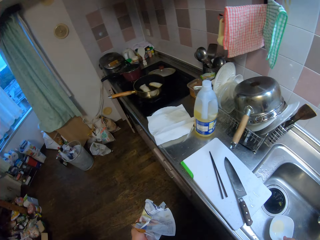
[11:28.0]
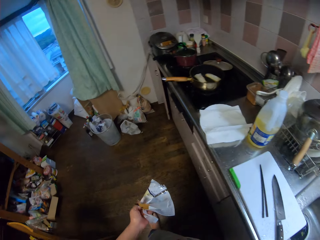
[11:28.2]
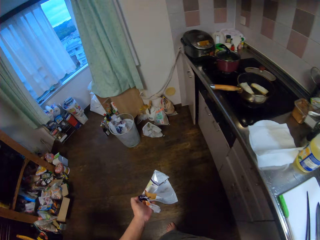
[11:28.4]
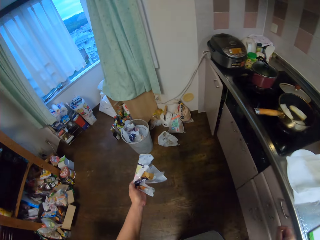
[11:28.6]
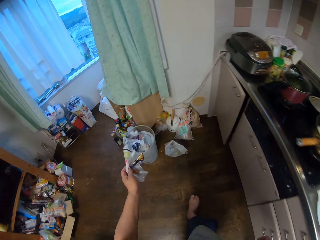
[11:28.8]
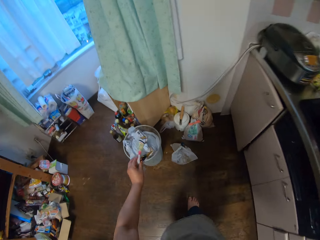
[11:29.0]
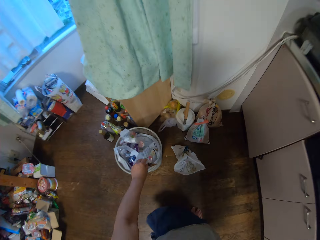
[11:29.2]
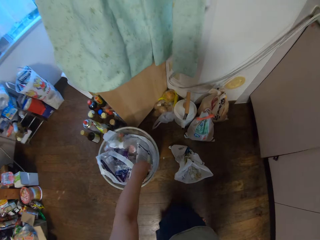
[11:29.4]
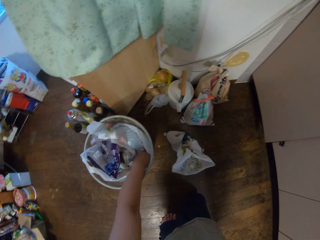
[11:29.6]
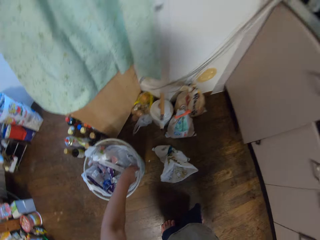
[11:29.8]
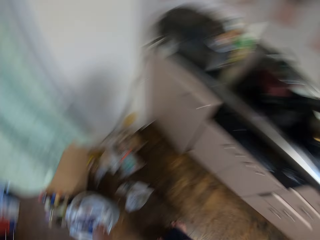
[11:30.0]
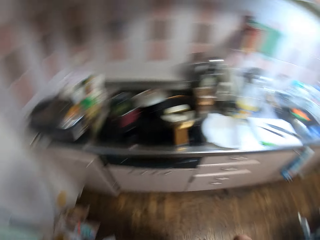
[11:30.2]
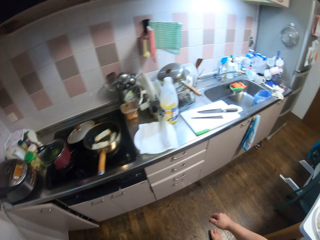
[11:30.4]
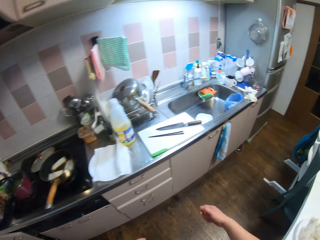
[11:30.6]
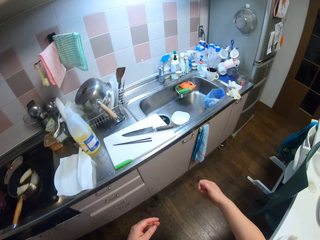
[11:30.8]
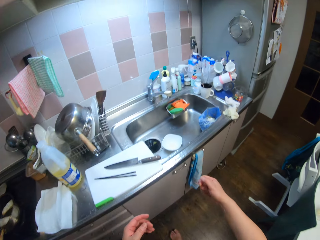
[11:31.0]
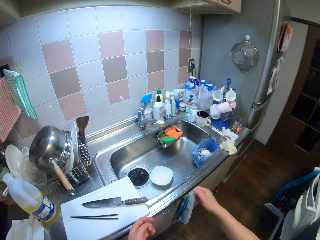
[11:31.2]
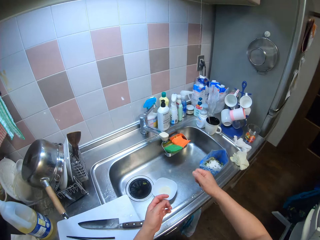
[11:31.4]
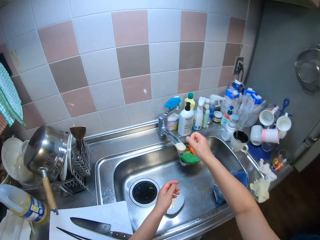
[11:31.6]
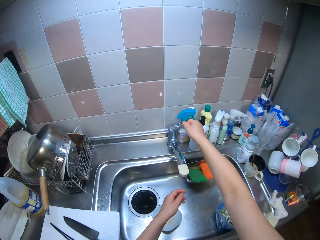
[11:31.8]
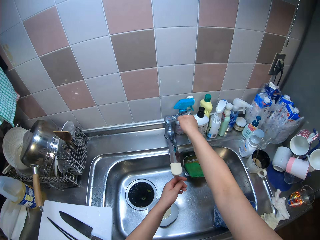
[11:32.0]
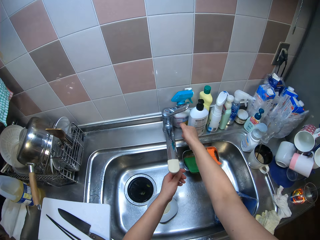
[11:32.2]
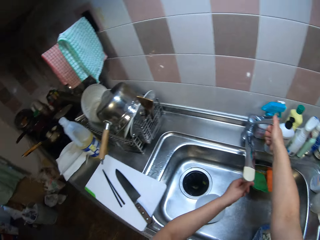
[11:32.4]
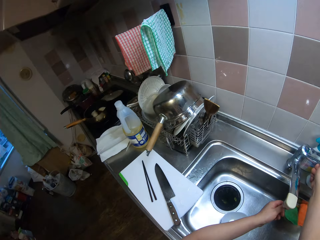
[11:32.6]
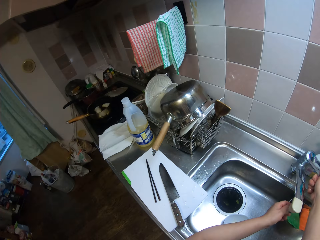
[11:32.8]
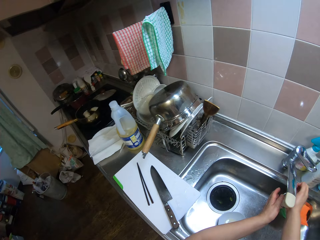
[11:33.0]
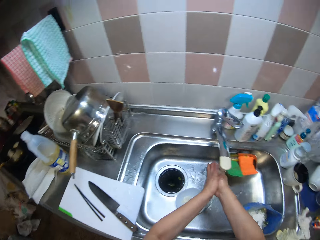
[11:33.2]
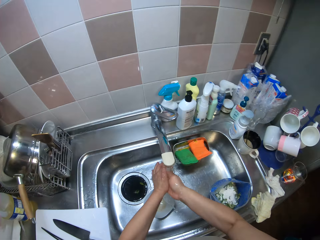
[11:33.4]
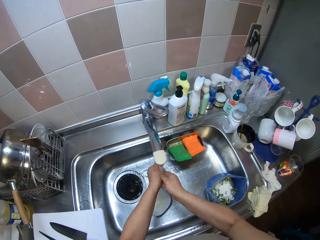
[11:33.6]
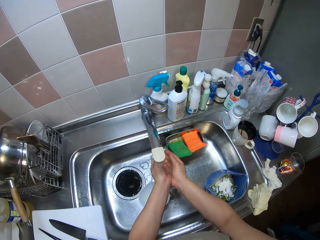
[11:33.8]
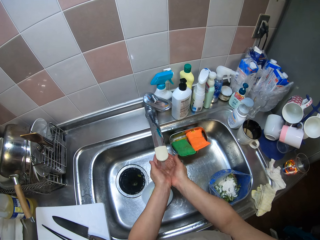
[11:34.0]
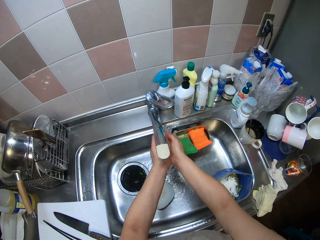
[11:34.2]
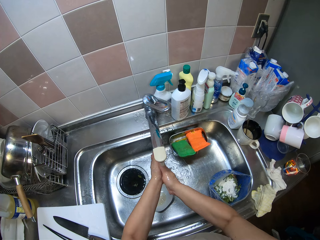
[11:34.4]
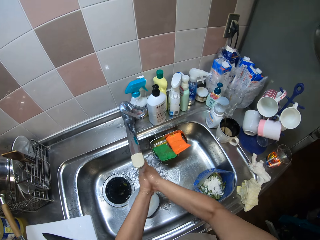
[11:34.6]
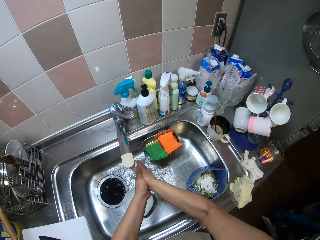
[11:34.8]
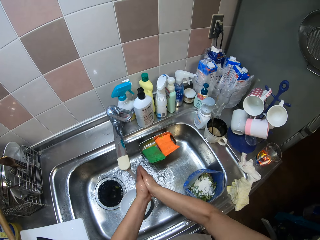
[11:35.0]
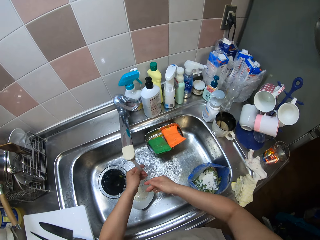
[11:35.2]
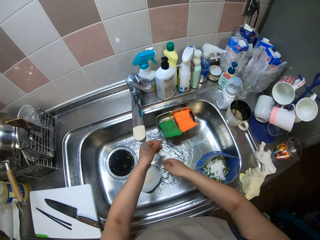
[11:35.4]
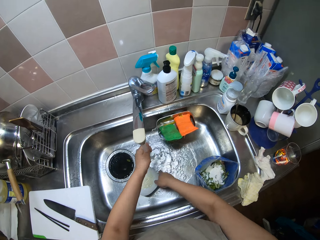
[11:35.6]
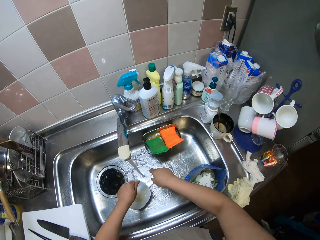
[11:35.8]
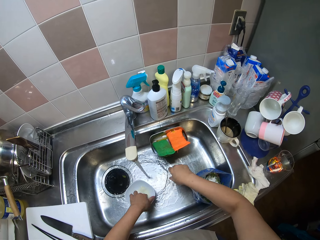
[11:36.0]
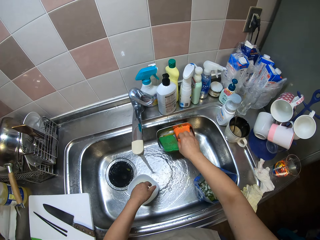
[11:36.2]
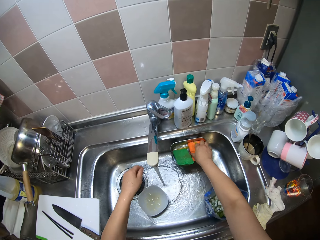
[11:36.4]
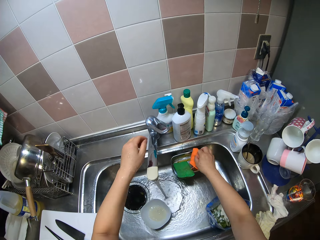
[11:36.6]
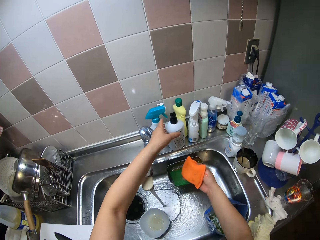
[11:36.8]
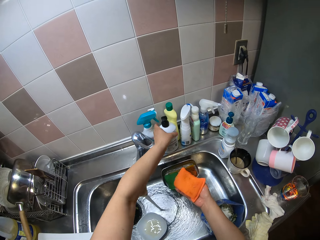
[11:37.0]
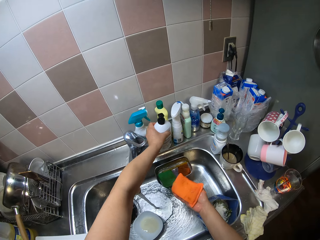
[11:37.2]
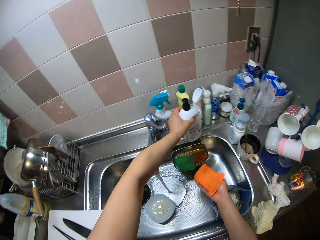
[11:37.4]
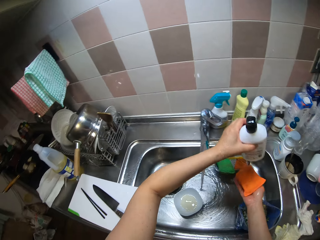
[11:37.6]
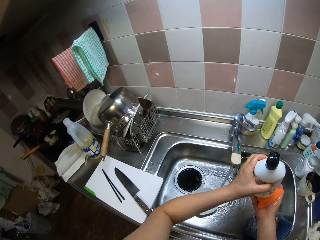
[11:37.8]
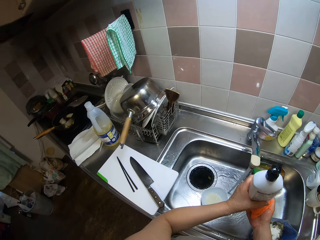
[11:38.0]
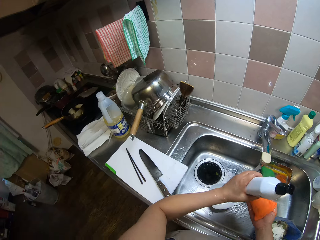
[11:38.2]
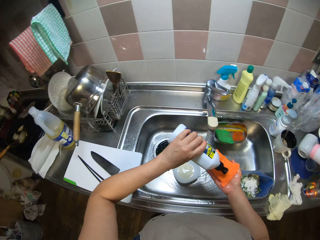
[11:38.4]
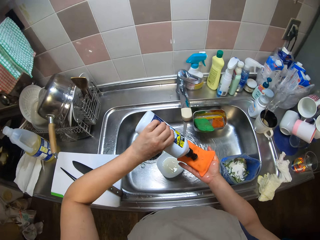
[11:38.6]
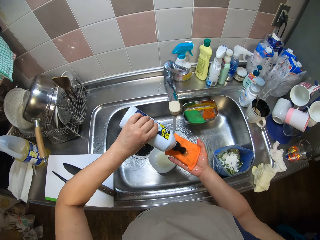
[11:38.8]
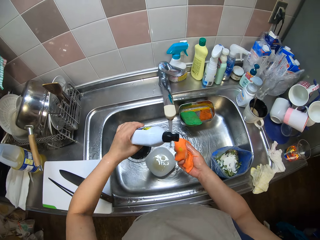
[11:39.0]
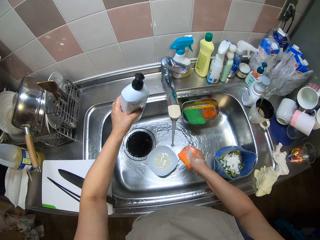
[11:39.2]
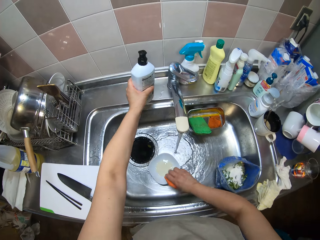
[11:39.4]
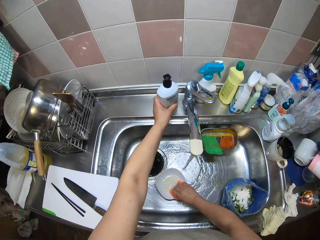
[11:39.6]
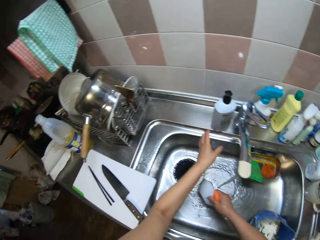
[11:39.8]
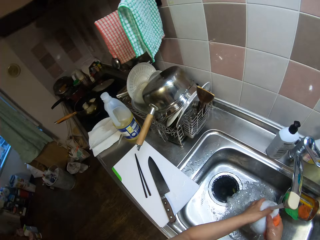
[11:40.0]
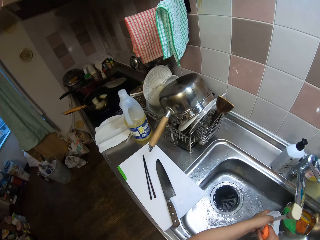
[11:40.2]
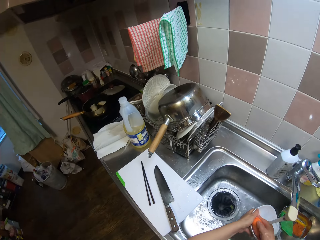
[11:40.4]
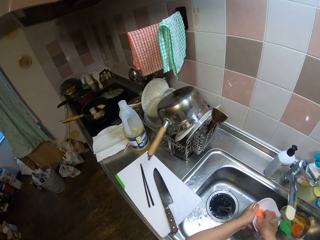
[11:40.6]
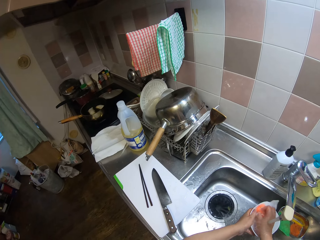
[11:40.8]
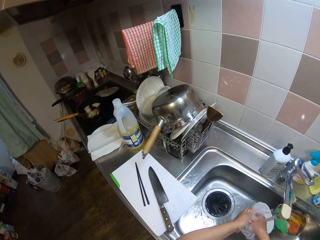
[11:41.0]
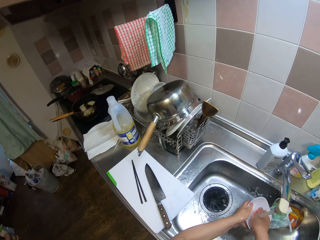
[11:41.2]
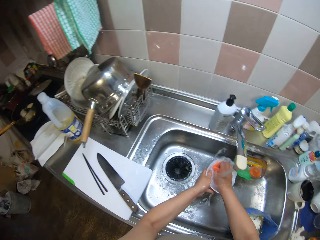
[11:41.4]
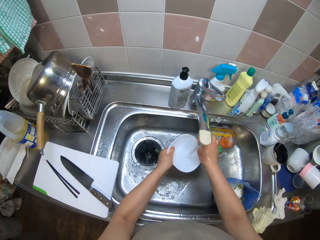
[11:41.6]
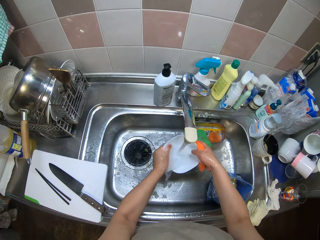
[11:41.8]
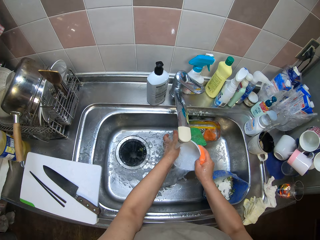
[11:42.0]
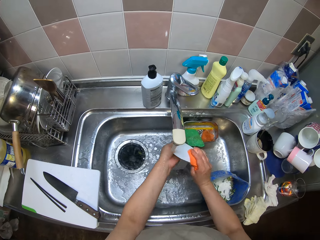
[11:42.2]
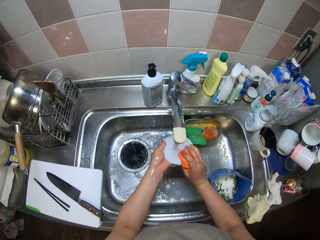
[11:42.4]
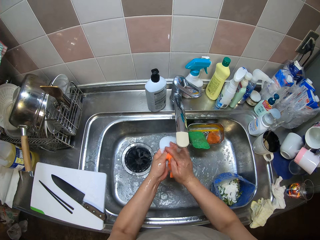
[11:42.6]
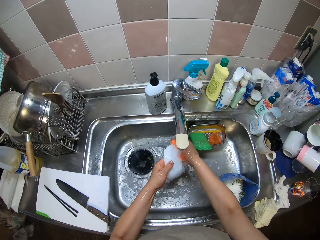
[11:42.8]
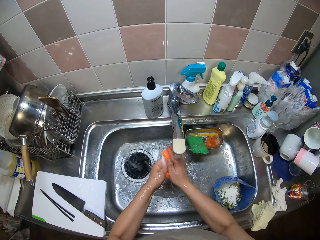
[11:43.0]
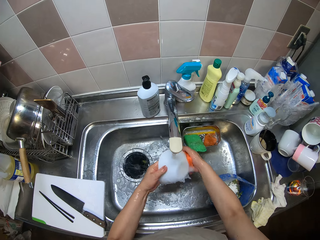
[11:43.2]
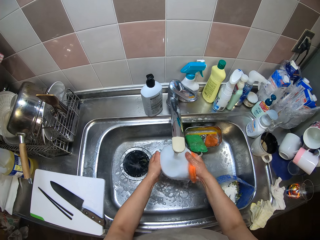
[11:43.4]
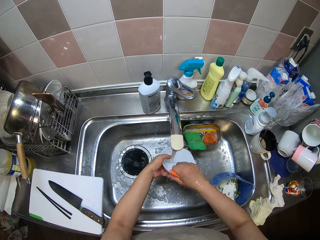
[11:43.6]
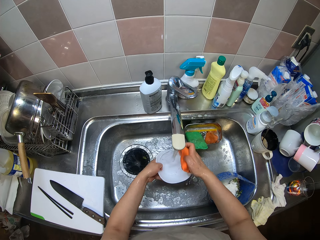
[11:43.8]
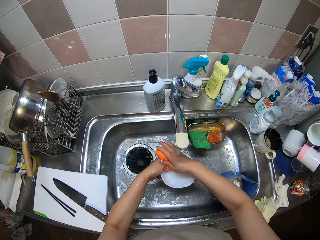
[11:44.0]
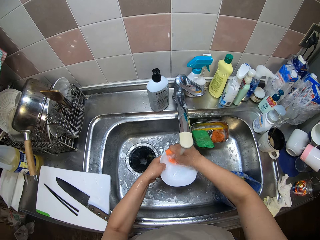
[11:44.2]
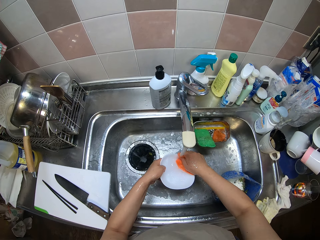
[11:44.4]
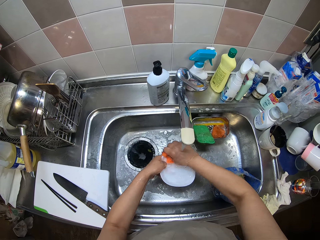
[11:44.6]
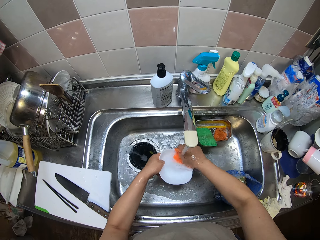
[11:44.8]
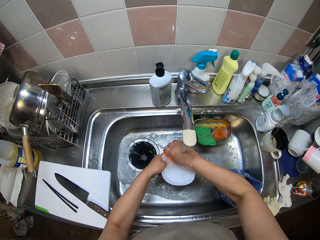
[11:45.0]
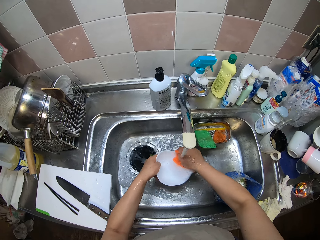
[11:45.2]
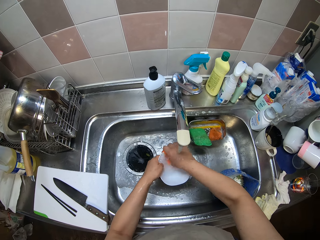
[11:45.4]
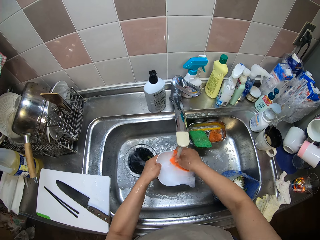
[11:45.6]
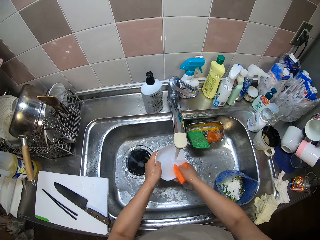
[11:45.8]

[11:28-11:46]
The camera wearer drops the plate of flour mix in a sink. She drops the spring roll sheet pack in a waste bin. She opens a tap with her right hand. She washes hands with tap water. She picks a sponge from the sink with her right hand and picks a soap bottle from the sink with her left hand. She pours the soap on the sponge and drops the soap bottle on the sink. She picks the plate of flour mix from the sink with her right hand and washes the plate of flour mix with the sponge.
